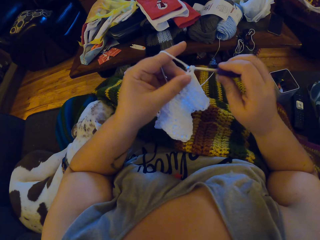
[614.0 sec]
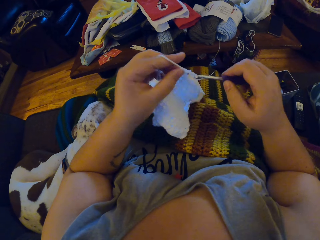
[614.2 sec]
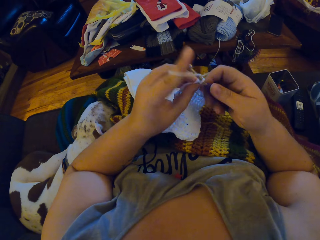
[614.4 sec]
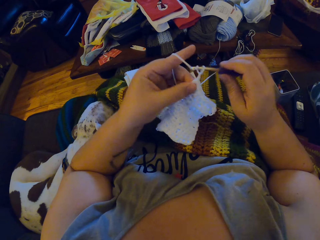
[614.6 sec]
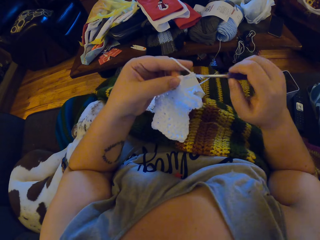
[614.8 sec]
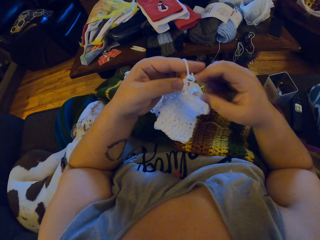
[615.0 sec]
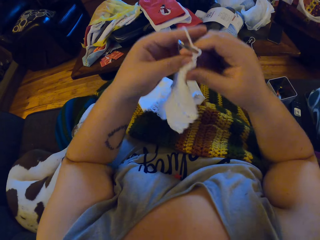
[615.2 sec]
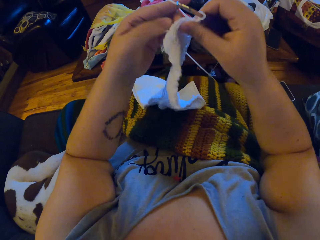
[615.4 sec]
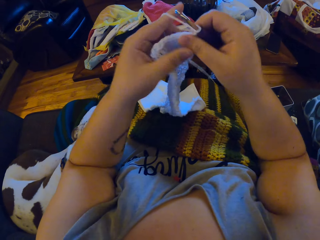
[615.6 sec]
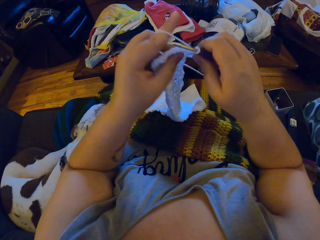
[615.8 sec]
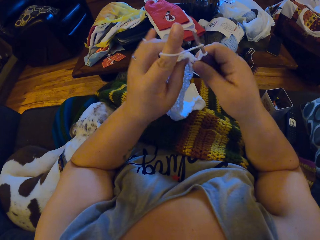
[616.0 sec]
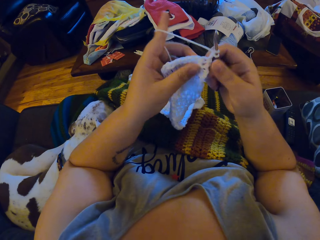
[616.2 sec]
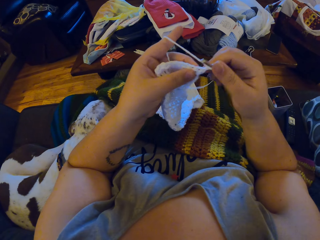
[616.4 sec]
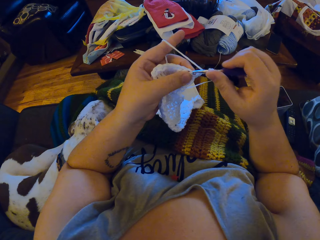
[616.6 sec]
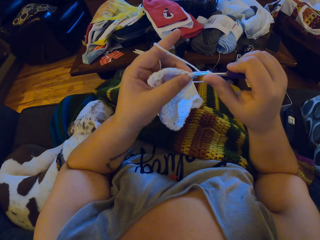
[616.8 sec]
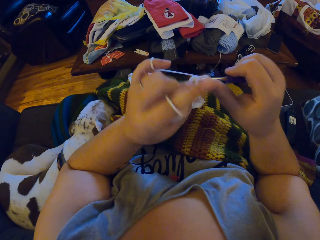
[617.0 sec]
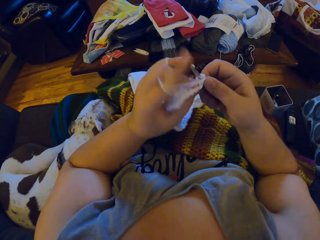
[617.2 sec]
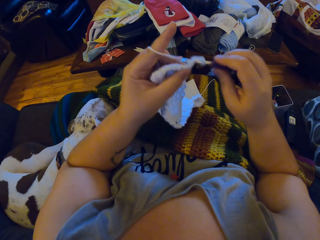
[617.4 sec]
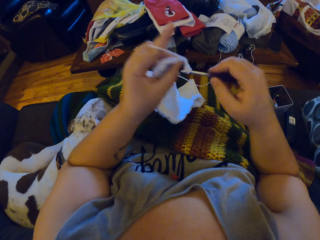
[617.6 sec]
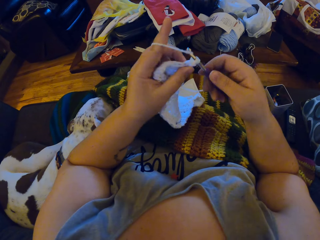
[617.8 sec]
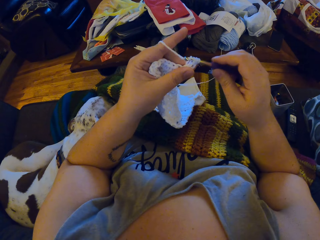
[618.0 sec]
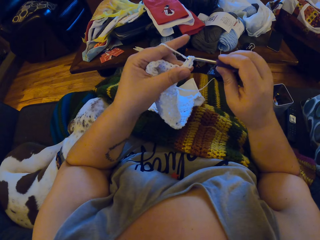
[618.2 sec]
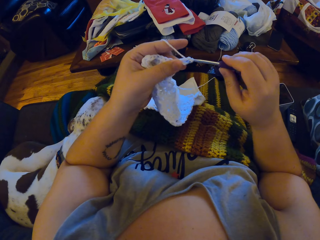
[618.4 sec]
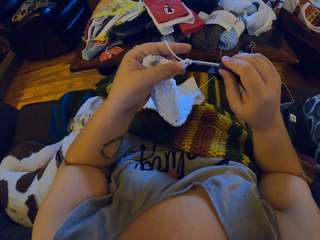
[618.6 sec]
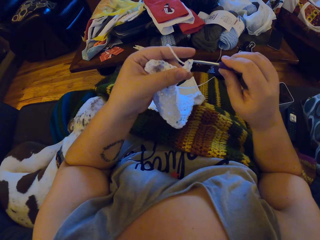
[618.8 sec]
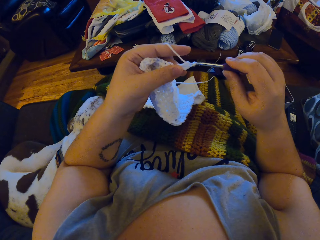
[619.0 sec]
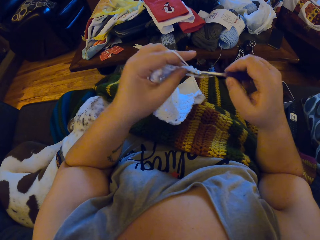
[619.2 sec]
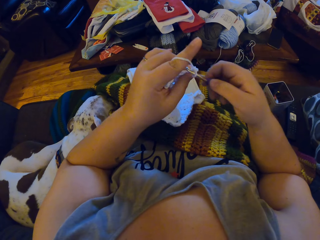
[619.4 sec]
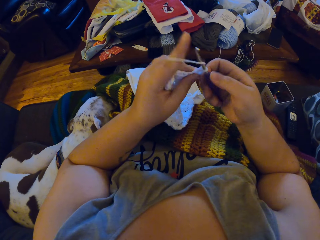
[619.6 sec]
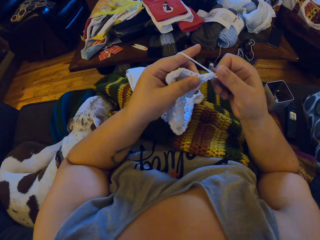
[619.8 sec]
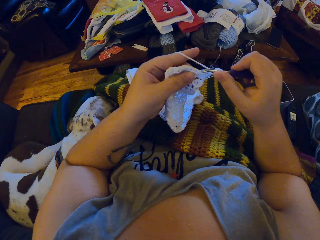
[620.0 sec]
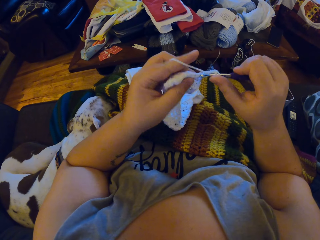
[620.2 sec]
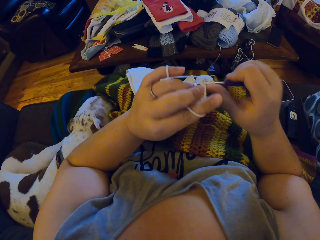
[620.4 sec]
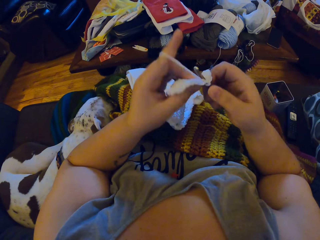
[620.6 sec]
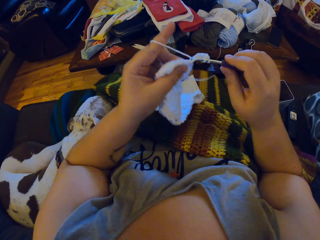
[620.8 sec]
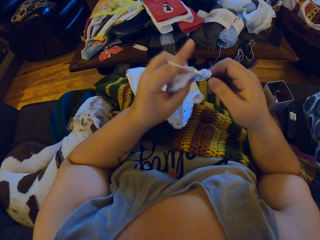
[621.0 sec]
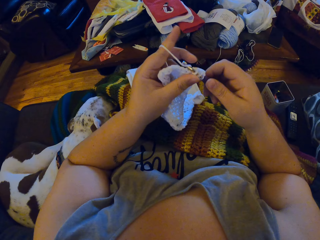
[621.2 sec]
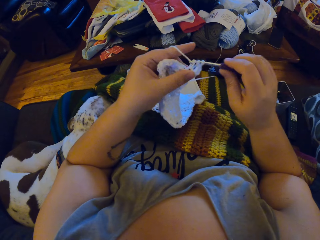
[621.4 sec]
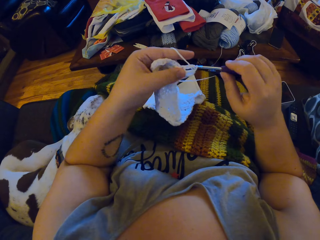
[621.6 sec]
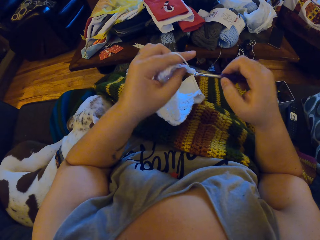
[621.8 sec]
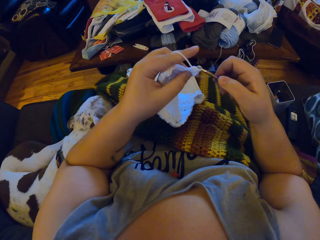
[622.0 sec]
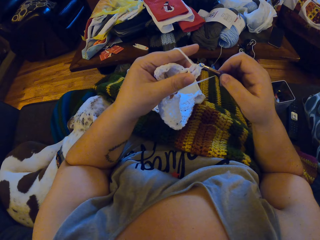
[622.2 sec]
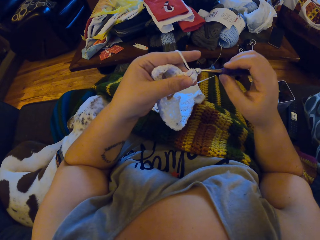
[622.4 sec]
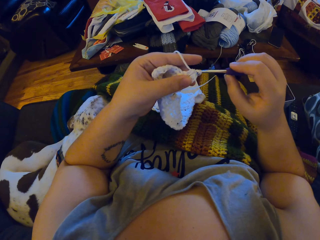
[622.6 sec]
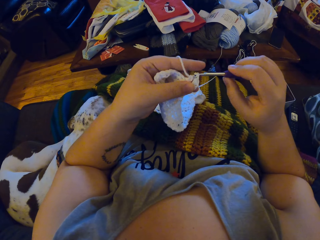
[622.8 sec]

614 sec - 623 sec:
The camera wearer adjusts the fabric. They interlock yarn with the crochet hook.

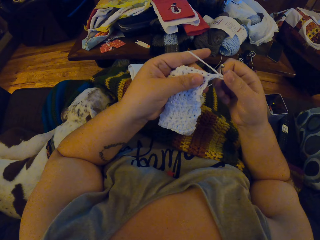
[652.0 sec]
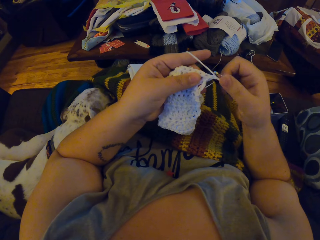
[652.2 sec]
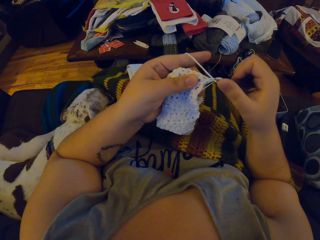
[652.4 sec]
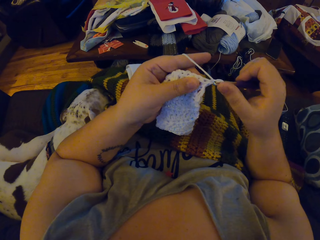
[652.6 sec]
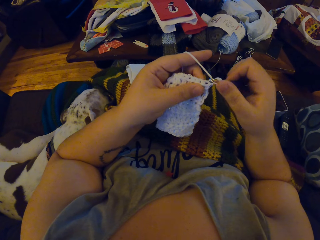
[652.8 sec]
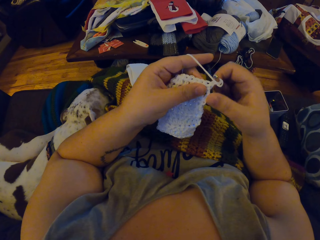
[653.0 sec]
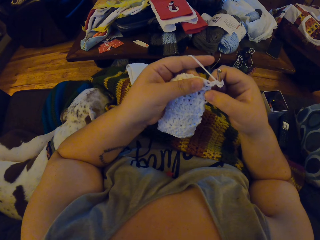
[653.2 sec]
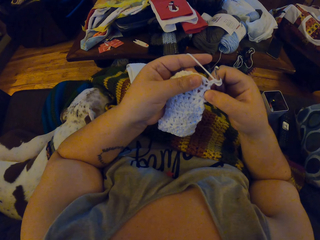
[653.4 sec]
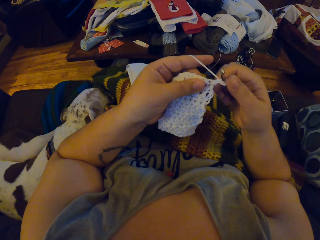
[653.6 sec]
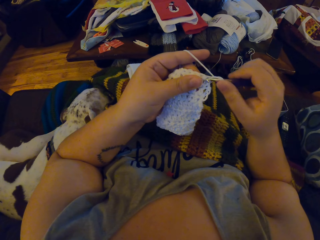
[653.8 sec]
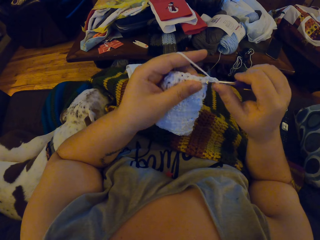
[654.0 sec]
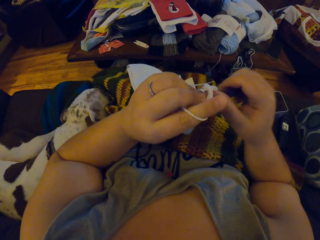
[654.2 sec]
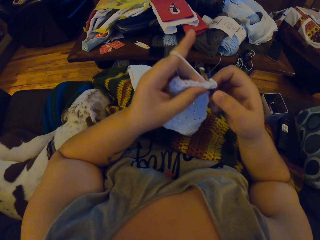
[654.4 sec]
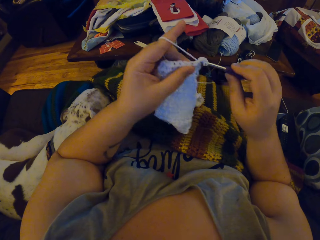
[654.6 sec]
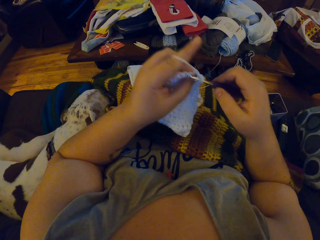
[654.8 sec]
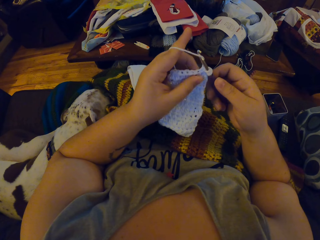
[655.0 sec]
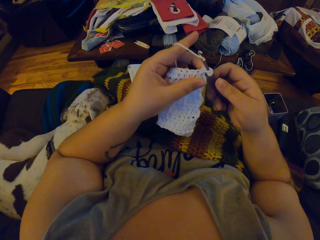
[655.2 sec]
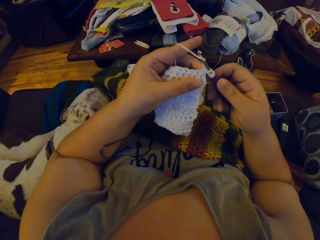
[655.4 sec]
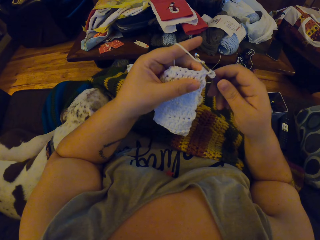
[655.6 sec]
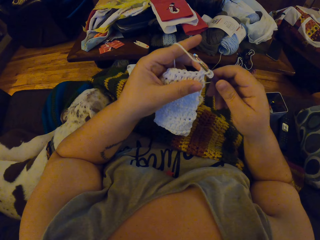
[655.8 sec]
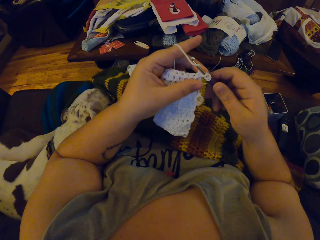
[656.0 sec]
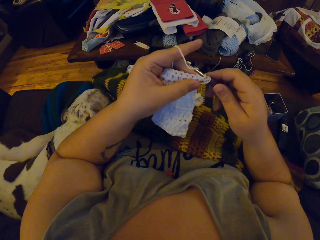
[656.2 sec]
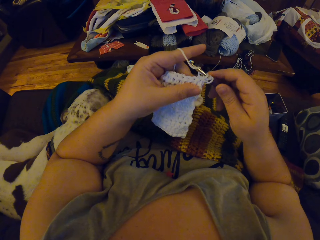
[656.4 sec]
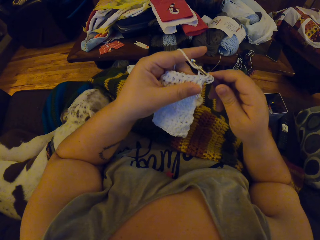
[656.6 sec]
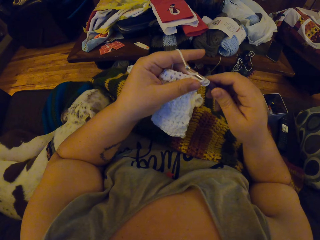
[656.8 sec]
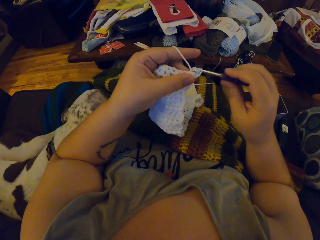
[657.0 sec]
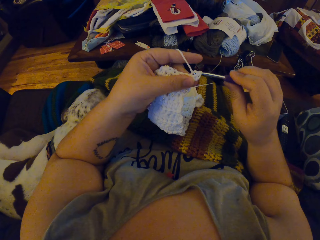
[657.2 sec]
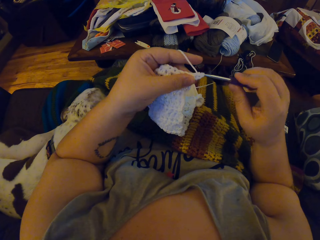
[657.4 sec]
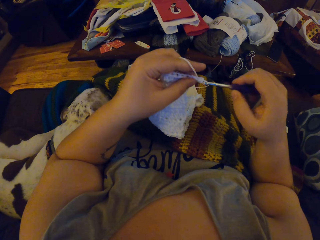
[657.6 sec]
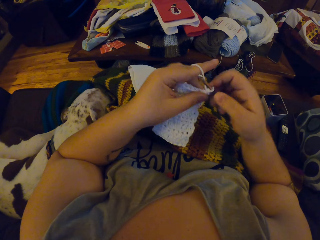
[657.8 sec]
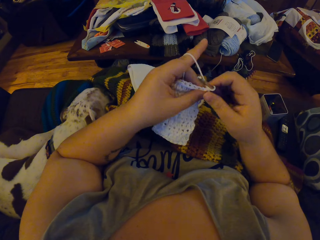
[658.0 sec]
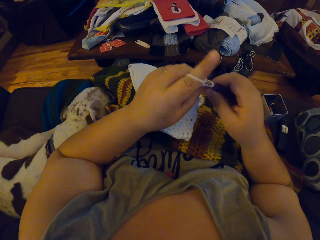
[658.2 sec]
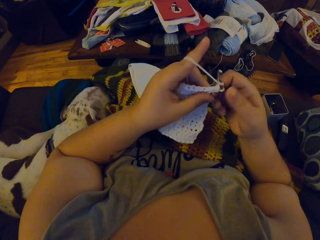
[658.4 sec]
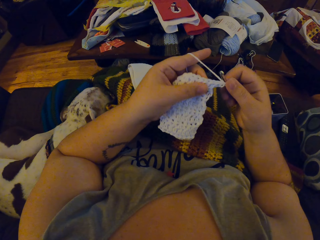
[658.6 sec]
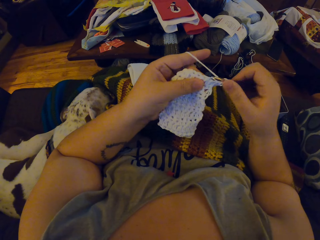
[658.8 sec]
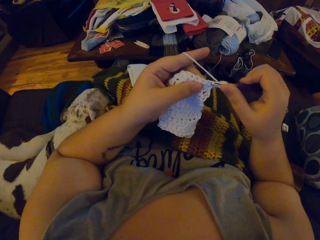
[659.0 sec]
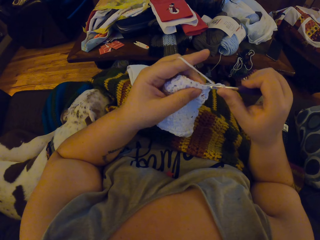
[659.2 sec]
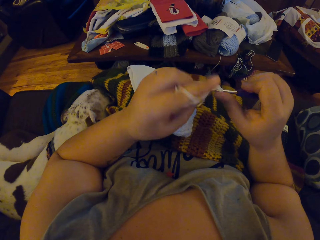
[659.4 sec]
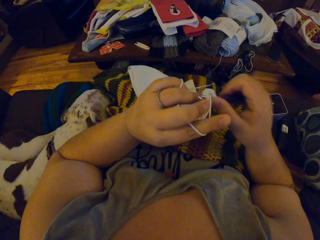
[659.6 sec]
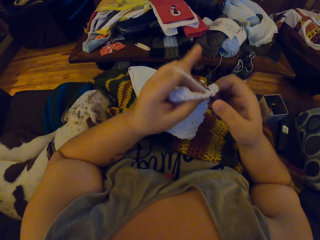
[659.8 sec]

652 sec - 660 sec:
The camera wearer adjusts the fabric. They interlock yarn with the crochet hook.

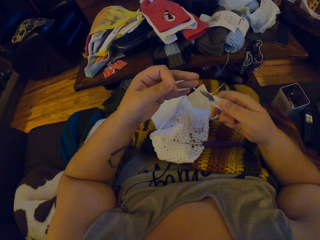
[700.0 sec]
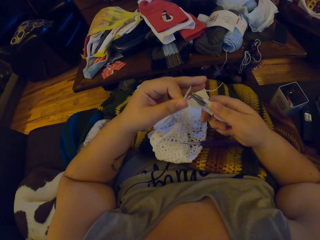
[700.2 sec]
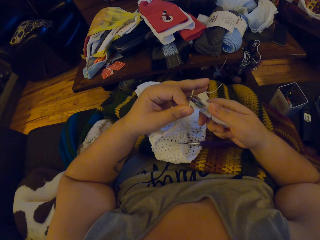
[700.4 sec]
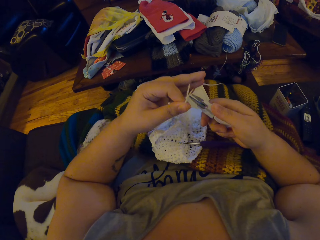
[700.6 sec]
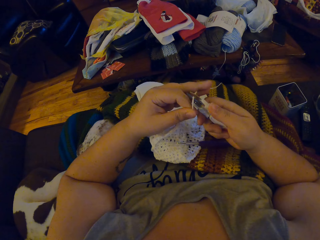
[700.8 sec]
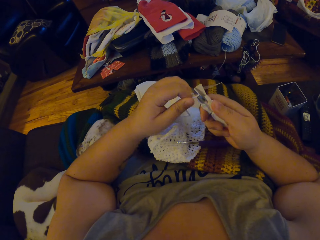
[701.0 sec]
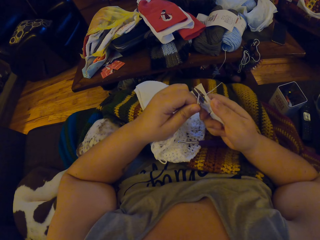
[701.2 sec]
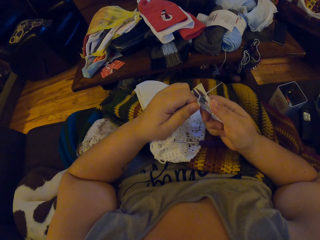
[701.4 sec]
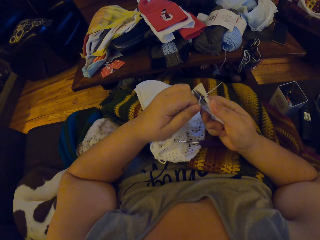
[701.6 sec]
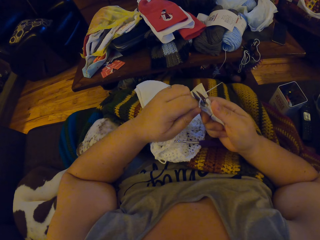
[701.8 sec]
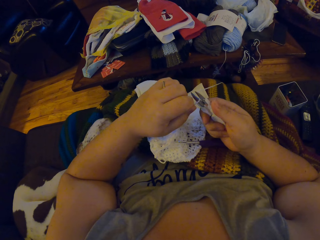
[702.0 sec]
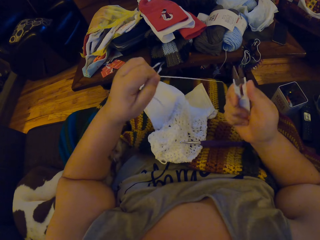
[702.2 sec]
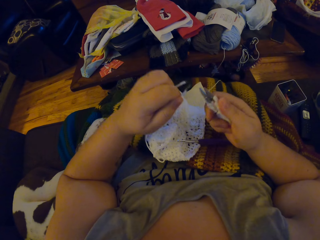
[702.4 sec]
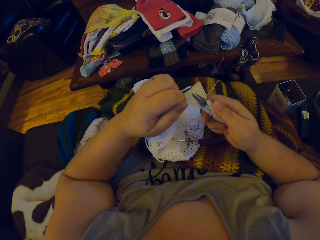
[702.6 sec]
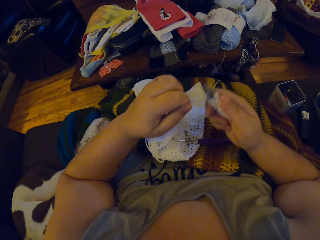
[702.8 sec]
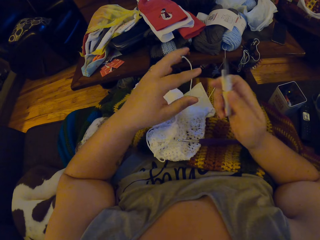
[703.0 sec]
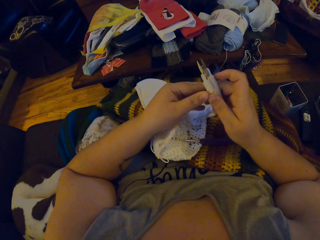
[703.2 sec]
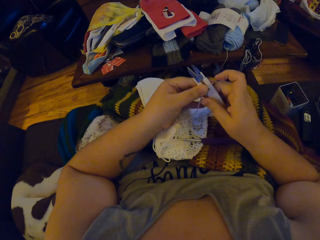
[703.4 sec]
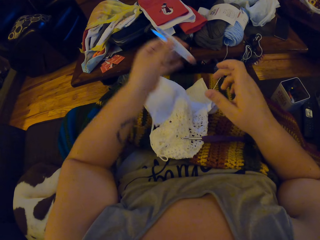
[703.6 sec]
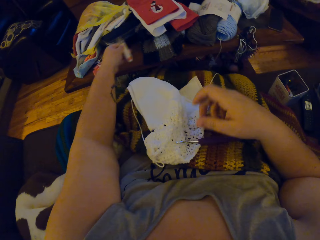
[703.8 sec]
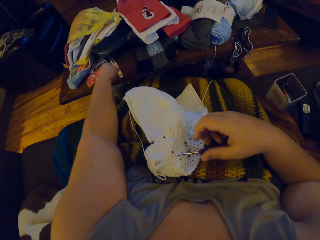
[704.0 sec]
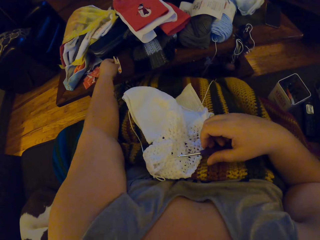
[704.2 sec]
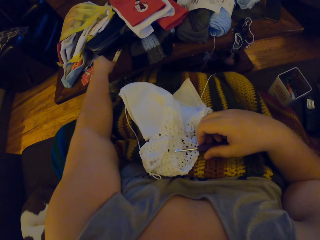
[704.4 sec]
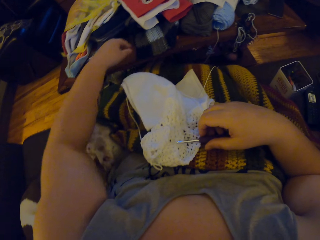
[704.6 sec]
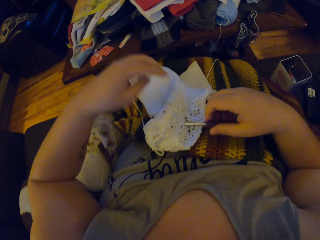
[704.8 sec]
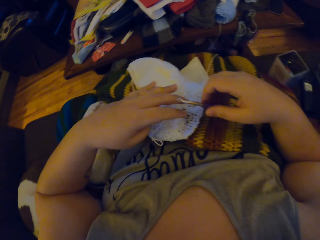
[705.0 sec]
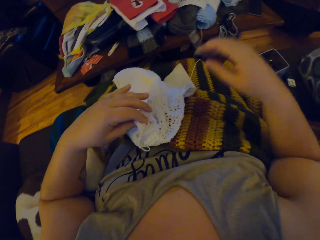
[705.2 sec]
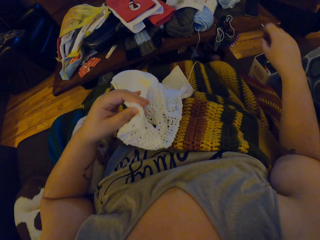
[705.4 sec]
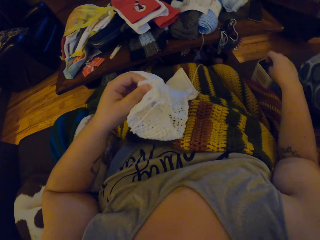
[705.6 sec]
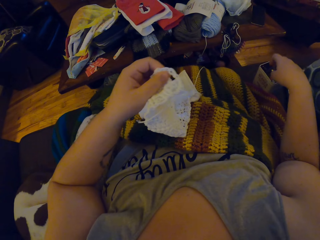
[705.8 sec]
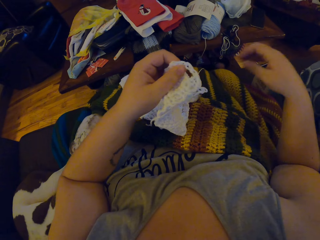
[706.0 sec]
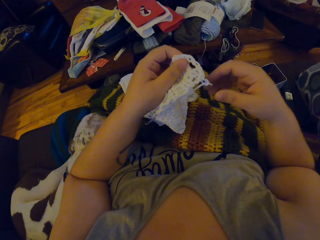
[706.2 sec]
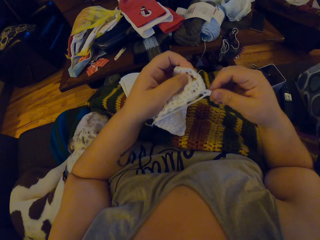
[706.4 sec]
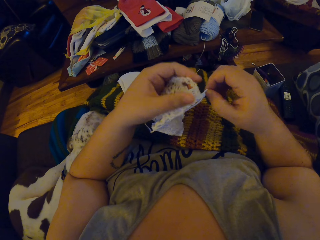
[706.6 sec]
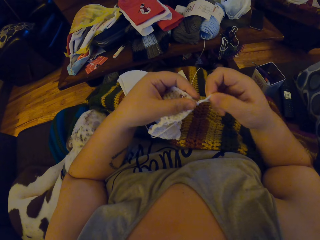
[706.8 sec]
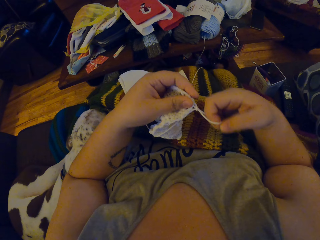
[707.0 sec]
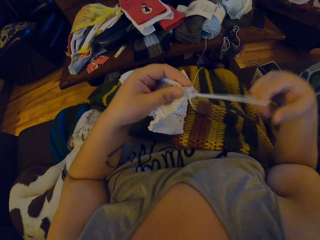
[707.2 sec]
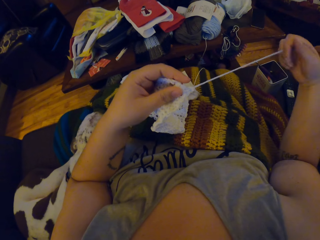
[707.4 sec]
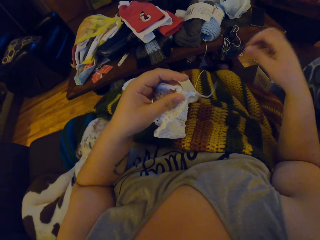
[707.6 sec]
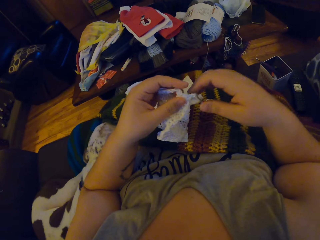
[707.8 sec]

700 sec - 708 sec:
The camera wearer cuts the yarn. They put down the cross stitch scissors. They take the crochet hook and drop the crochet hook.
